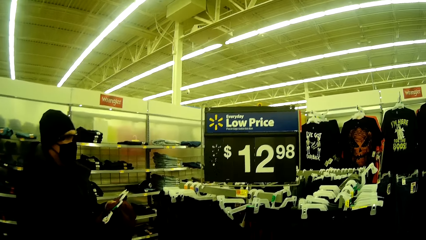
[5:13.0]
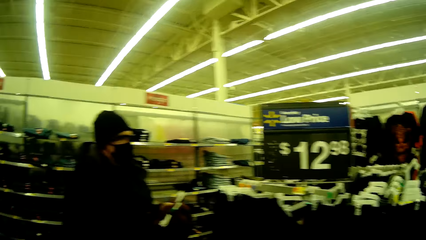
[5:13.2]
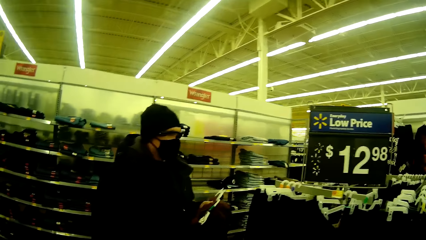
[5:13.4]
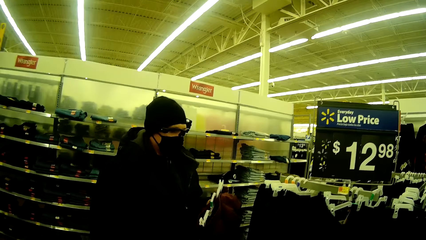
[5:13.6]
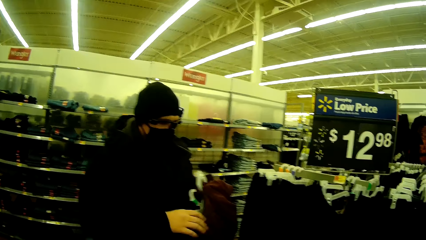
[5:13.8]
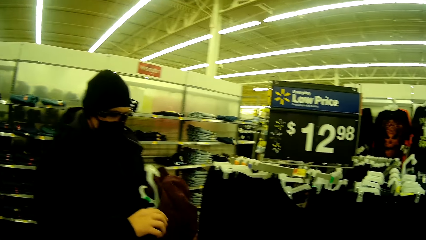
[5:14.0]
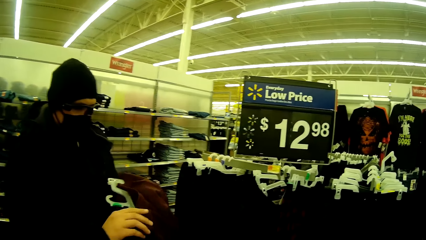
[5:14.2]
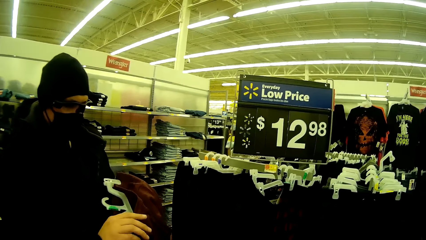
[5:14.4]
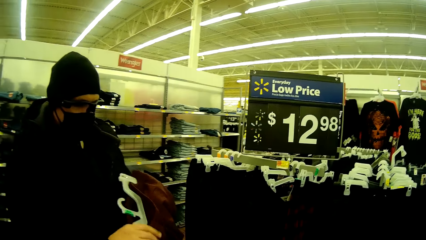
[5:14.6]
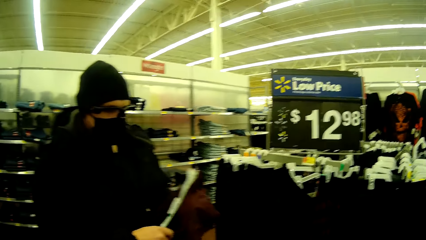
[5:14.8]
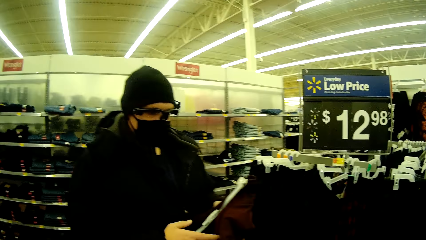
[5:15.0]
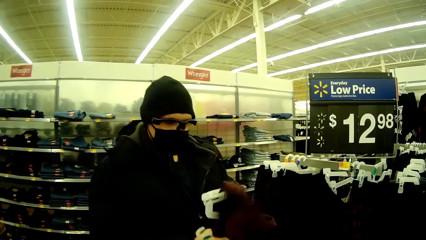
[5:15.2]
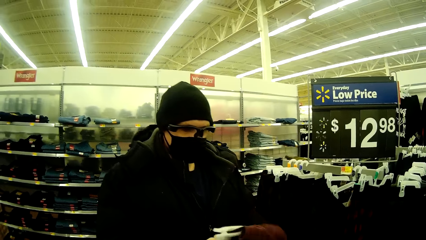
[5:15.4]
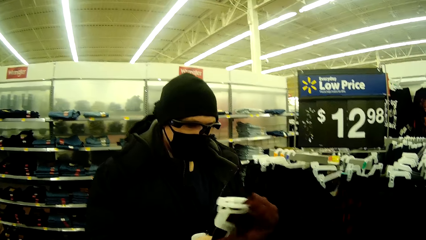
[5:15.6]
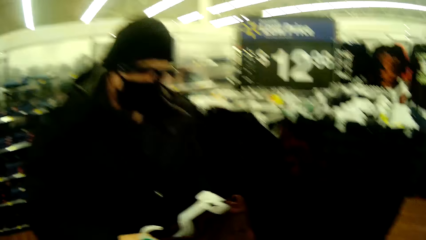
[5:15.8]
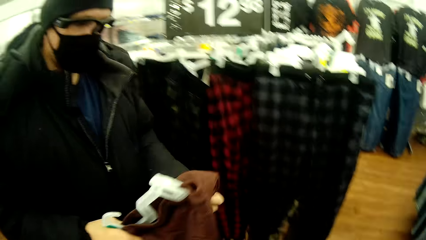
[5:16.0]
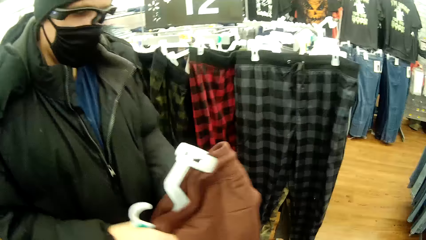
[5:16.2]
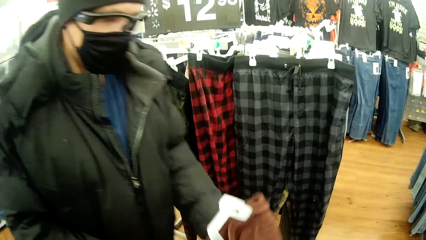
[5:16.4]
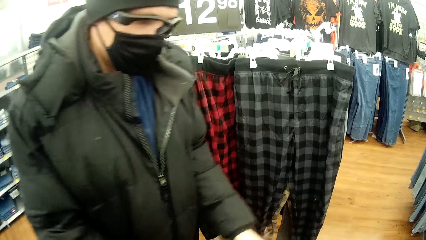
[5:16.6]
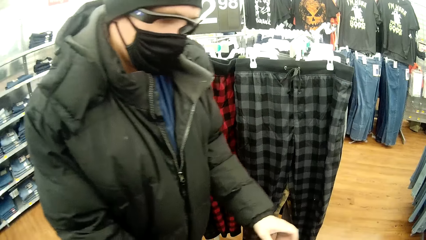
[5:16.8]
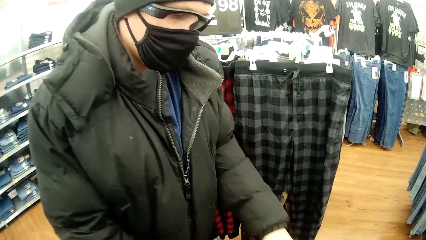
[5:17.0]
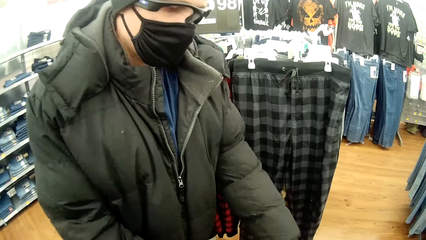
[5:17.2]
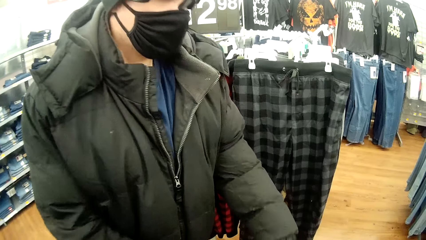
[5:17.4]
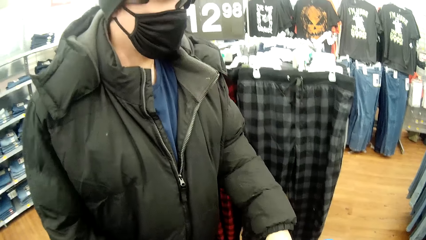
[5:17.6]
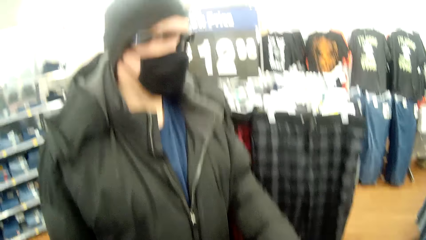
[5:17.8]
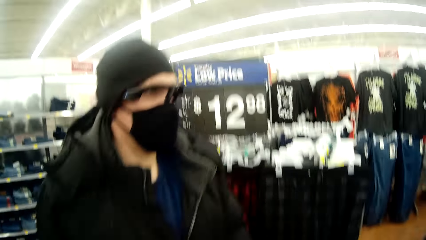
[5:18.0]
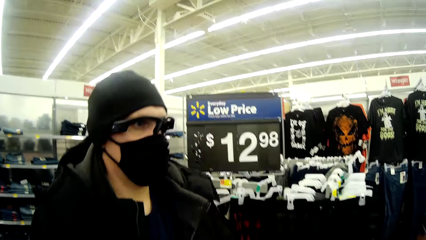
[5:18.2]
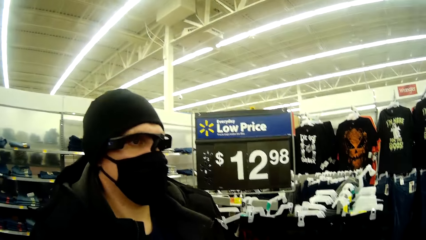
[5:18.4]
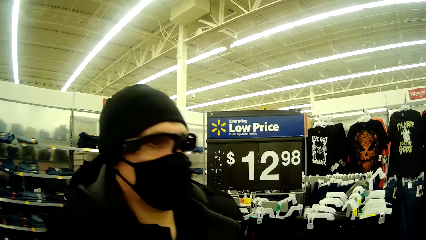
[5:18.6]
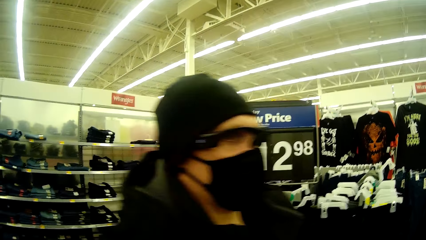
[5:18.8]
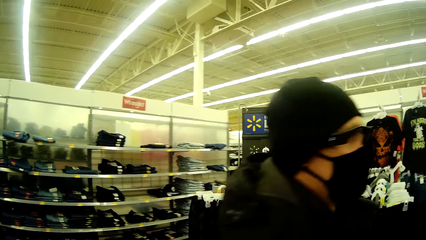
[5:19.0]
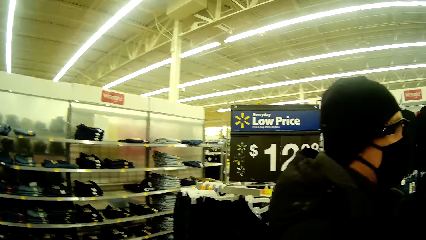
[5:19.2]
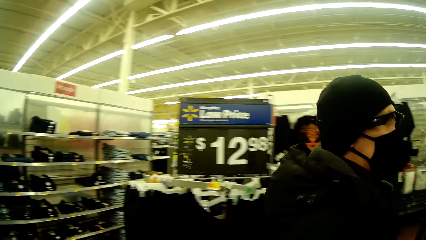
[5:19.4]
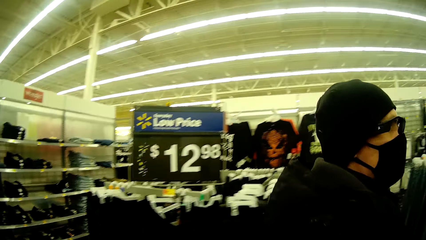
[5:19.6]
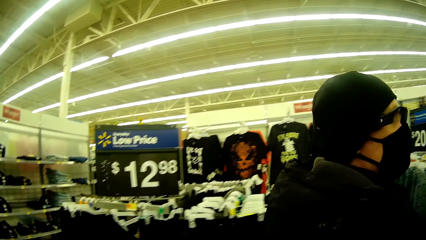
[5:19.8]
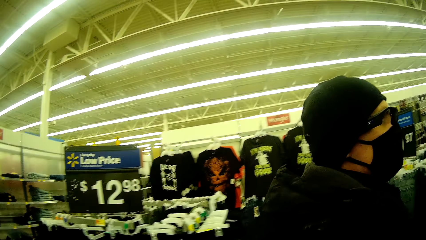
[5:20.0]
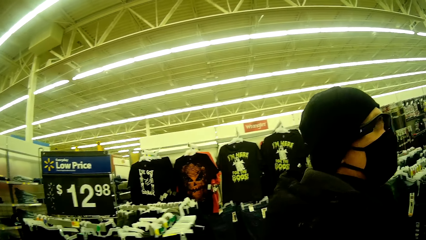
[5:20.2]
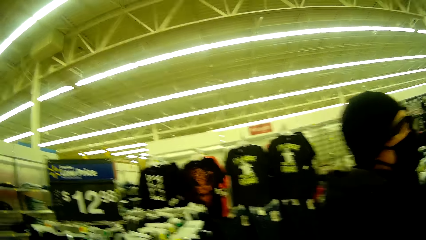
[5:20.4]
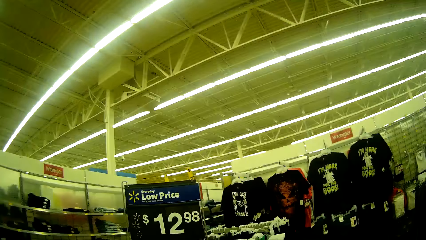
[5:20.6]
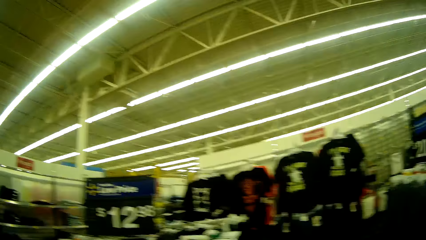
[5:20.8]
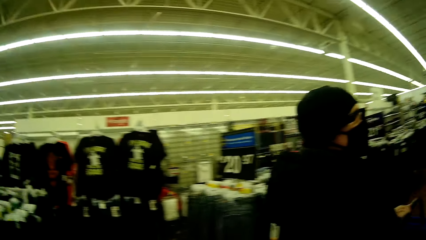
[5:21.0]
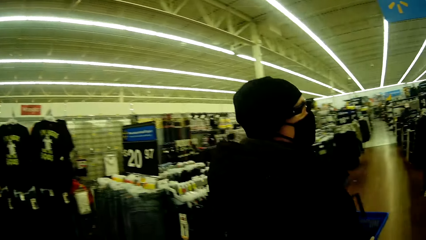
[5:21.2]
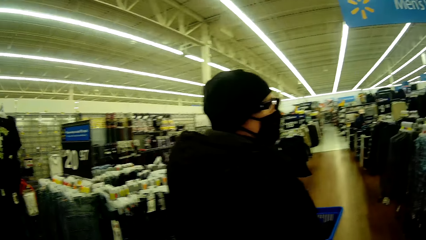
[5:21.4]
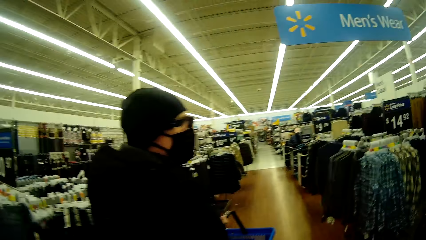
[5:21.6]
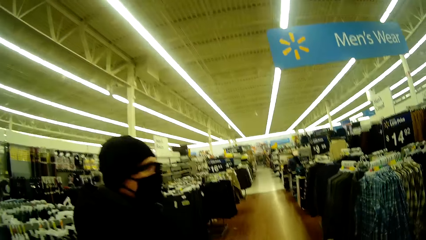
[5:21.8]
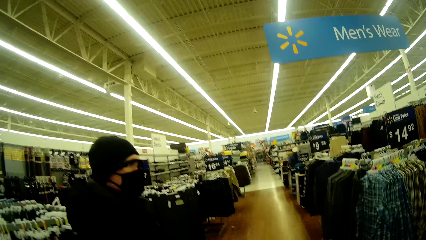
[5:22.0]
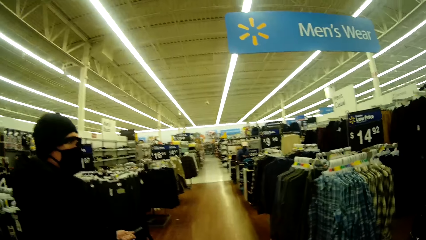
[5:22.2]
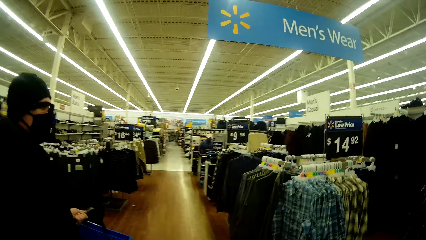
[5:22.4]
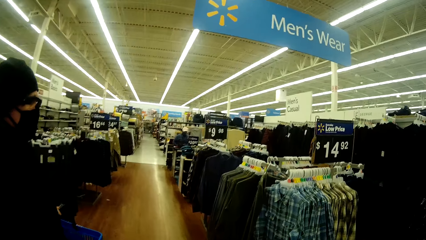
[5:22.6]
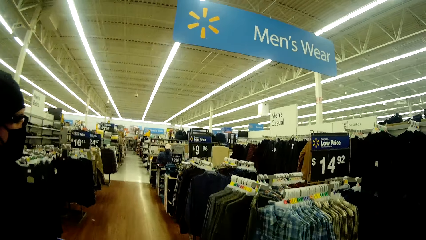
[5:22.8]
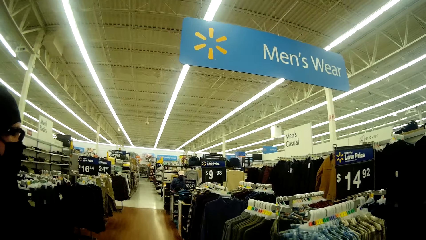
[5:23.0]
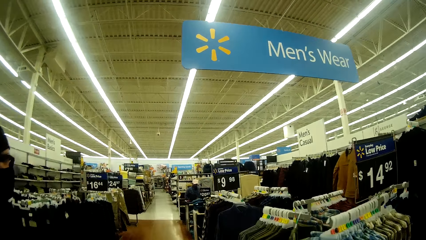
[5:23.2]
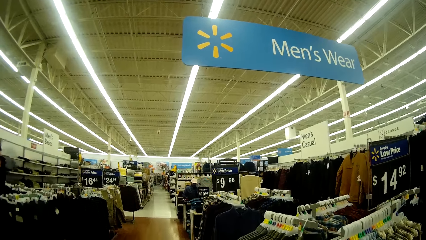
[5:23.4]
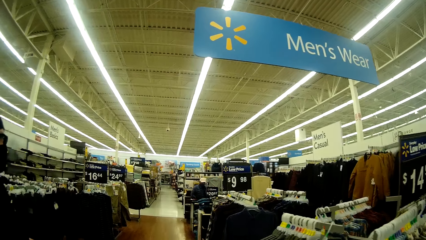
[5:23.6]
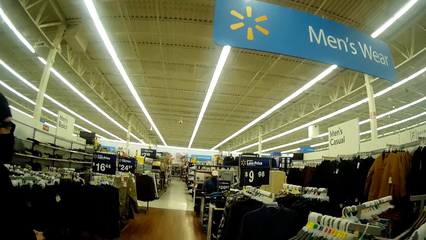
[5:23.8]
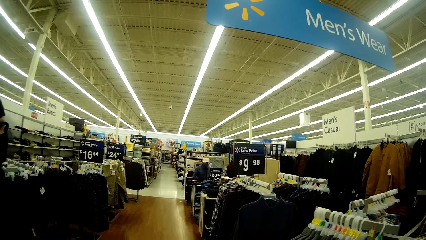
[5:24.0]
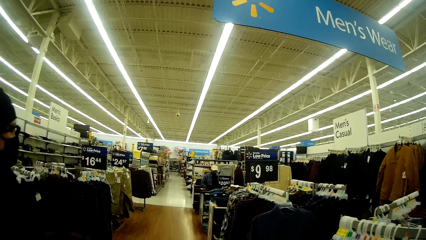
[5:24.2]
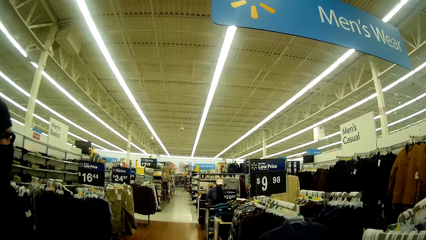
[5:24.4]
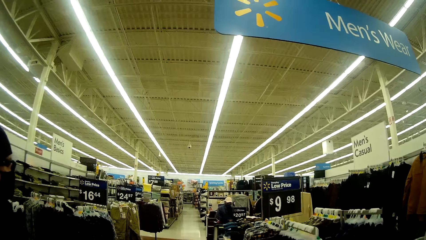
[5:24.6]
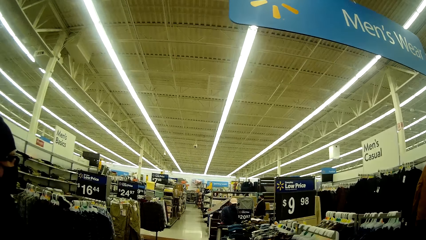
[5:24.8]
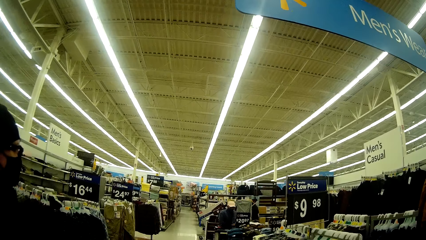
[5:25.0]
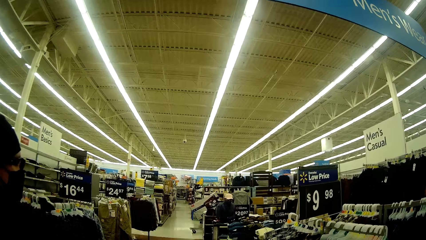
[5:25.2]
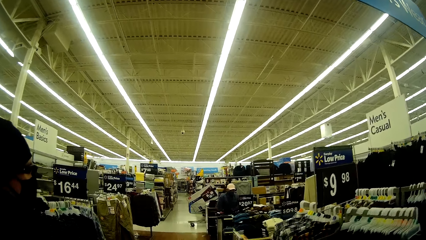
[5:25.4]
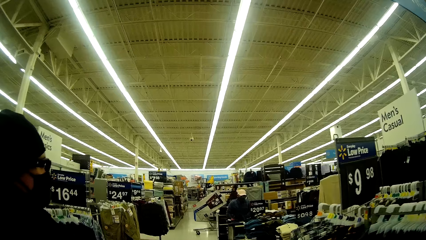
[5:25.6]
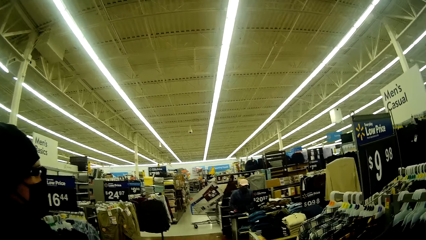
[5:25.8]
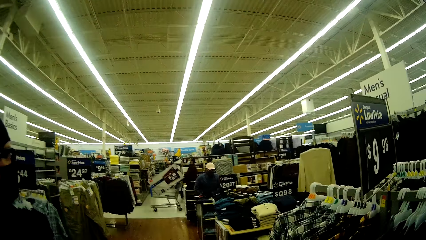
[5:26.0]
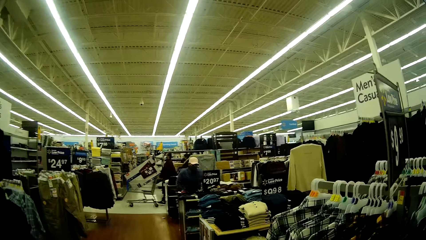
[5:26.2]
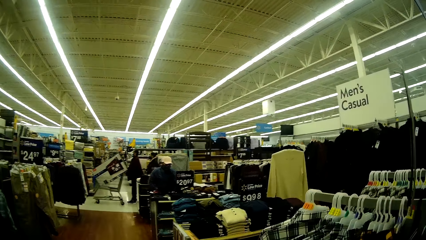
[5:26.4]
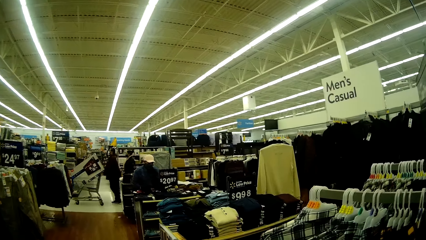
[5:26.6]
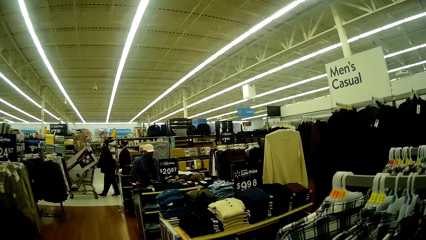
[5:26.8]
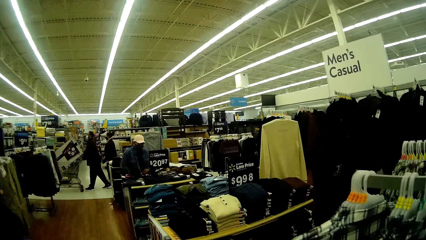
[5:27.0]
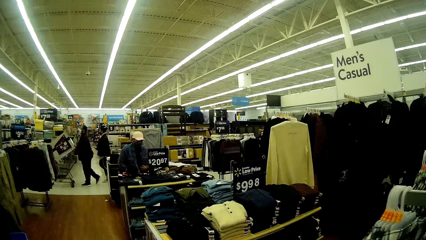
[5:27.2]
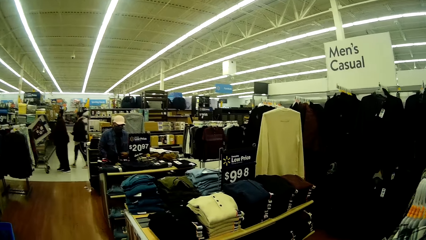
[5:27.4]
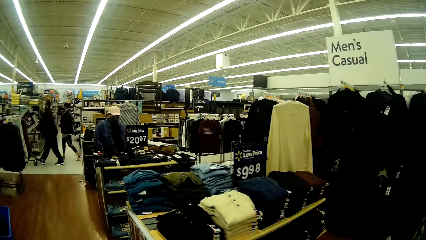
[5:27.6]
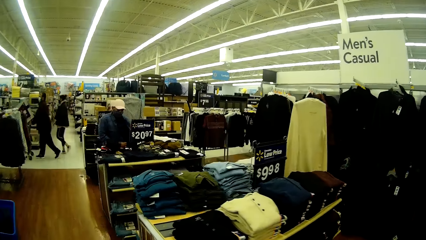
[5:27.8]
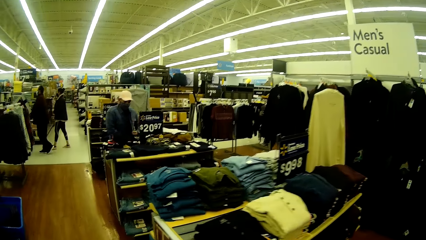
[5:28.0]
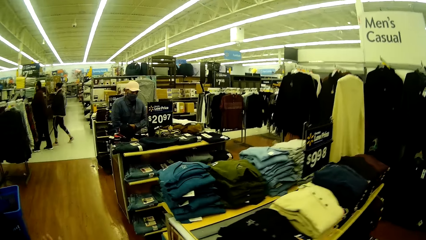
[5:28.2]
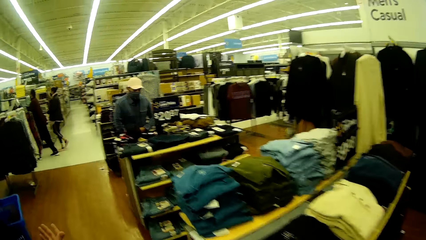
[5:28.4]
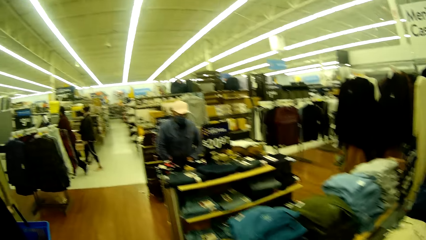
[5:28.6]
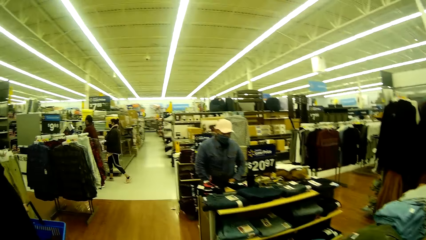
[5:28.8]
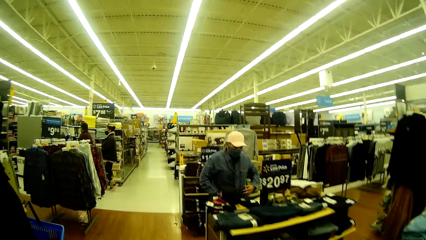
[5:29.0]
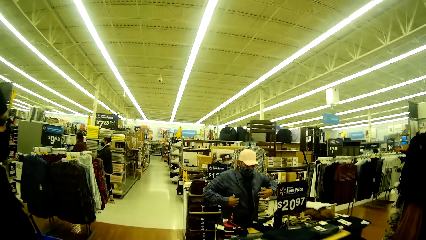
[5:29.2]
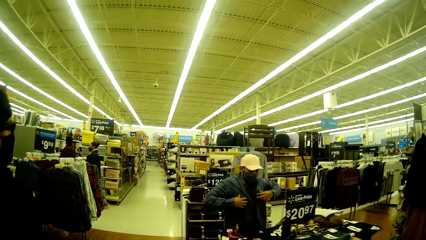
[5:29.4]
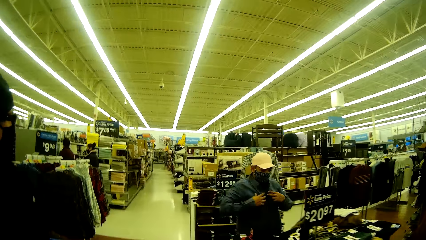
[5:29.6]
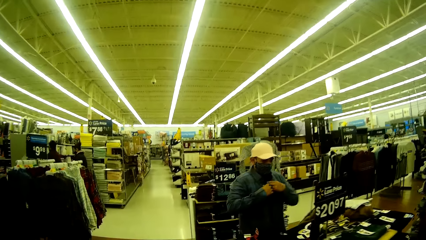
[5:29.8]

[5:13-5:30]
A woman talks to the camera wearer. She walks down to another section of the mall. The camera wearer talks to the woman. The woman walks around the store. The camera wearer walks around the store.
